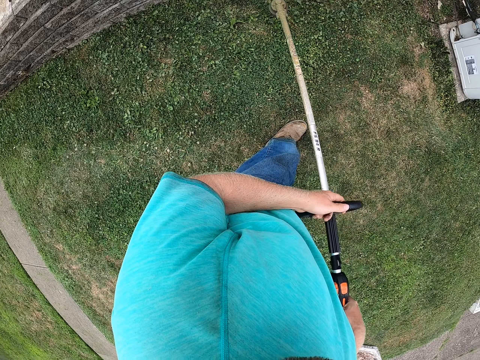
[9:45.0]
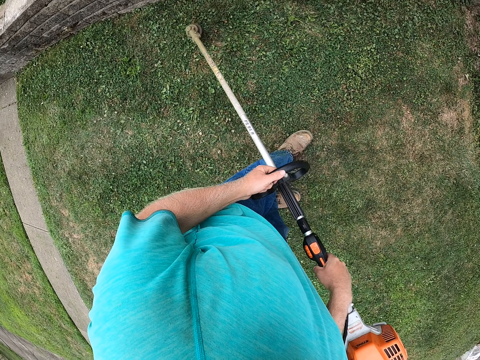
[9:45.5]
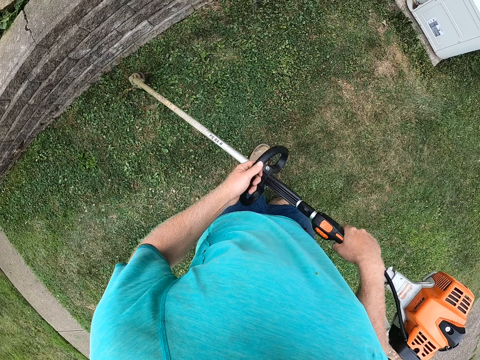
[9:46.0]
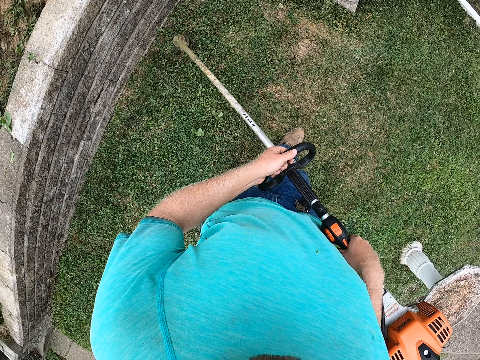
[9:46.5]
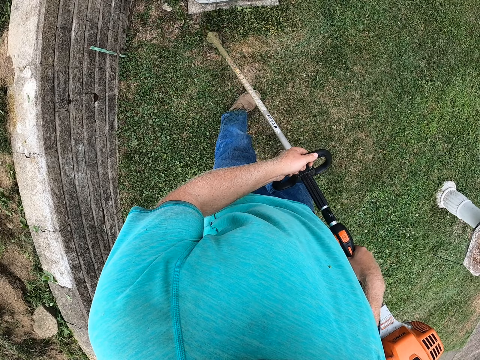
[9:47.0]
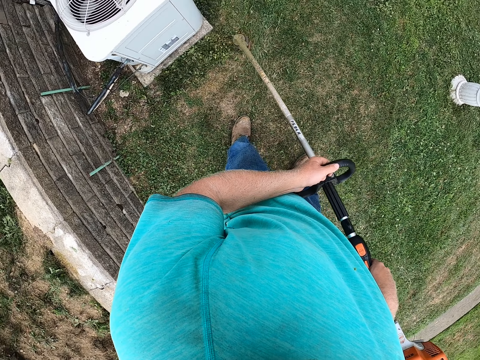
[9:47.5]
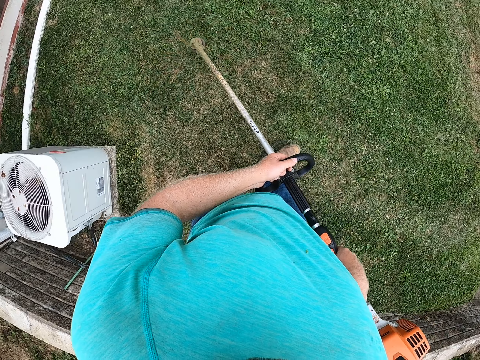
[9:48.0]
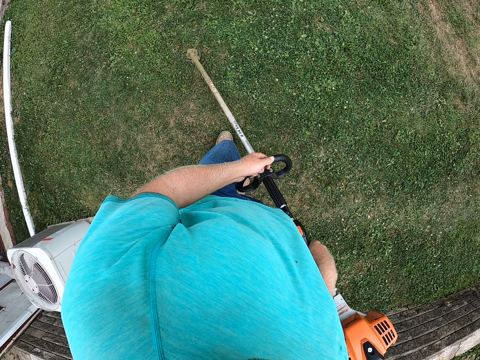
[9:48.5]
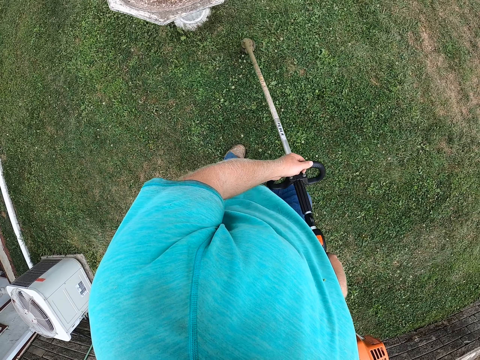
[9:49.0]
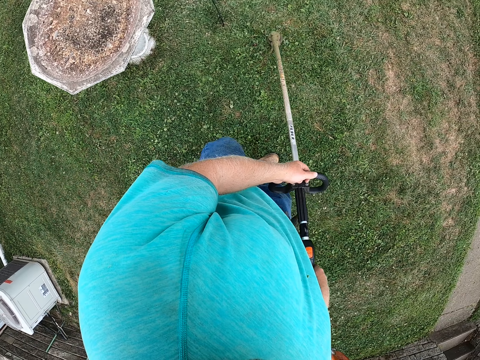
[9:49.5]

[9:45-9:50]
The camera wearer edges the lawn with the lawn edger in his hands.

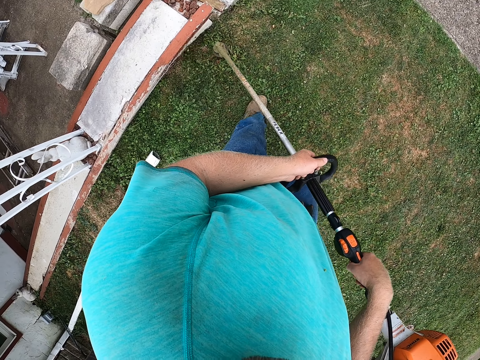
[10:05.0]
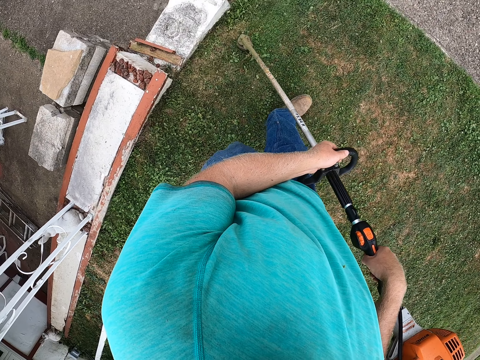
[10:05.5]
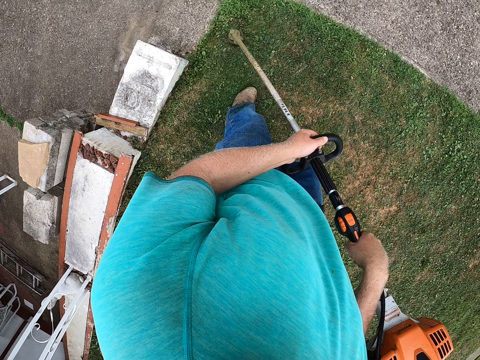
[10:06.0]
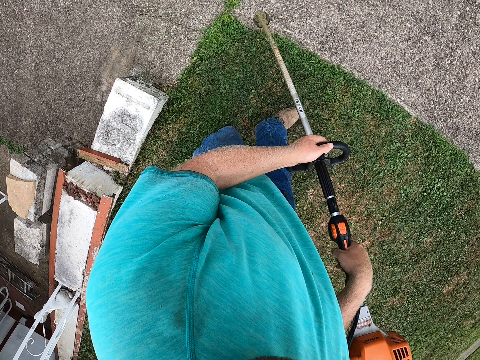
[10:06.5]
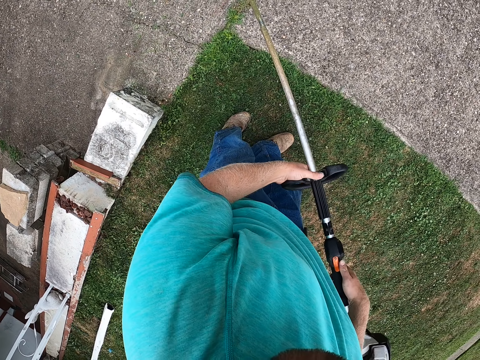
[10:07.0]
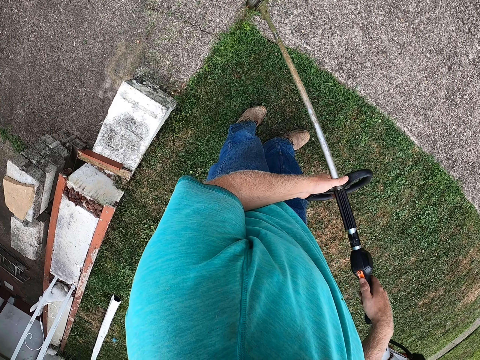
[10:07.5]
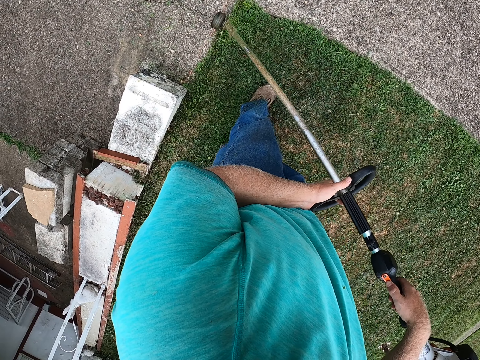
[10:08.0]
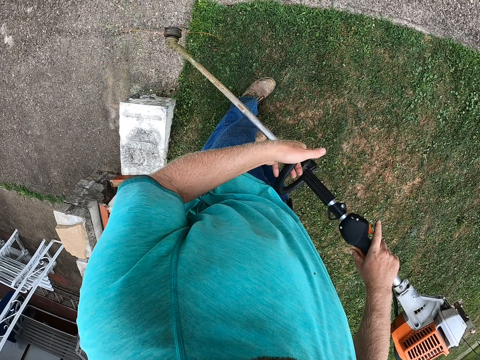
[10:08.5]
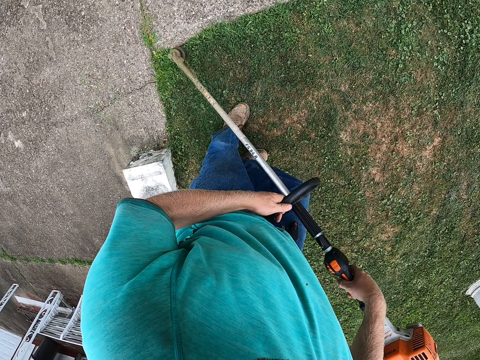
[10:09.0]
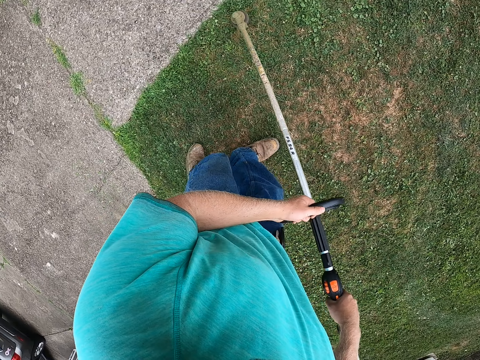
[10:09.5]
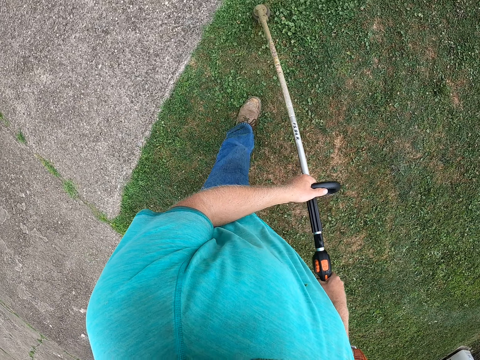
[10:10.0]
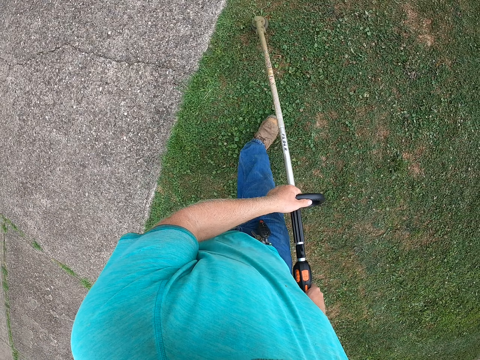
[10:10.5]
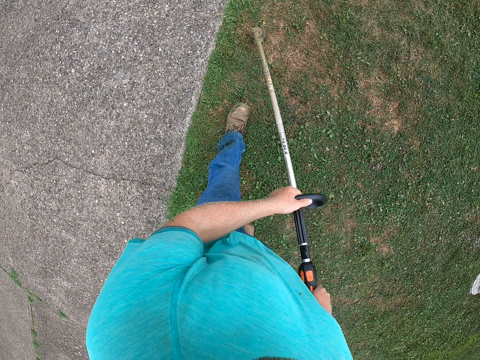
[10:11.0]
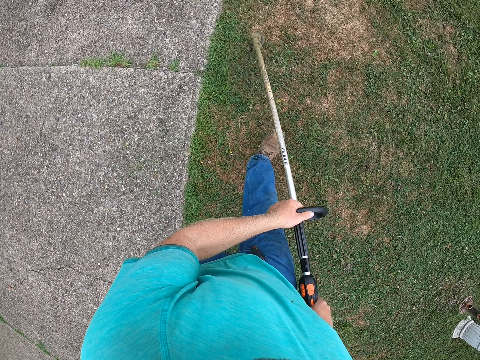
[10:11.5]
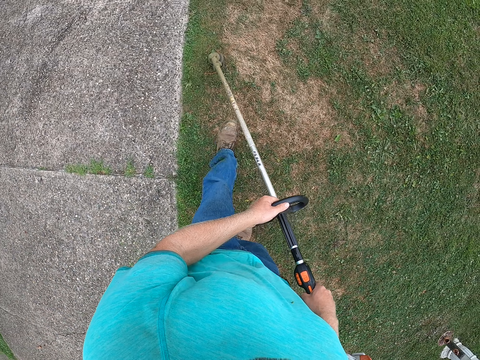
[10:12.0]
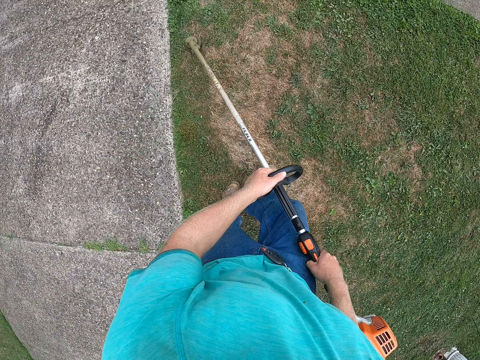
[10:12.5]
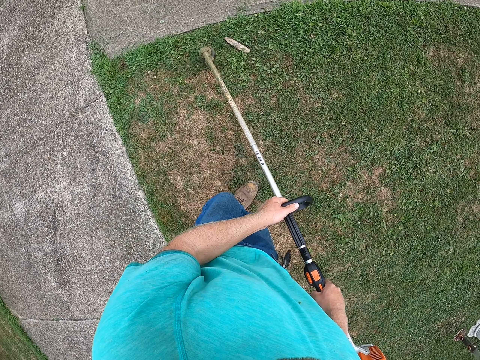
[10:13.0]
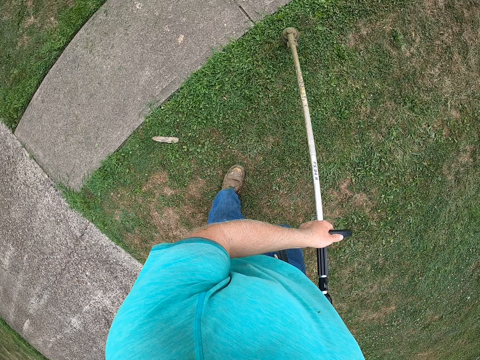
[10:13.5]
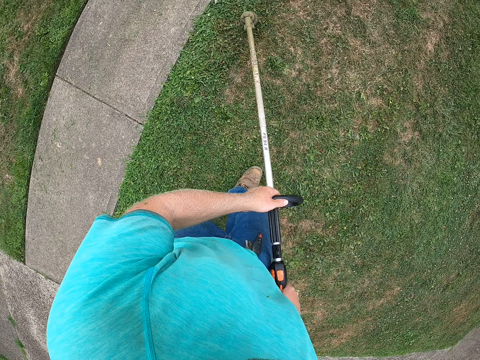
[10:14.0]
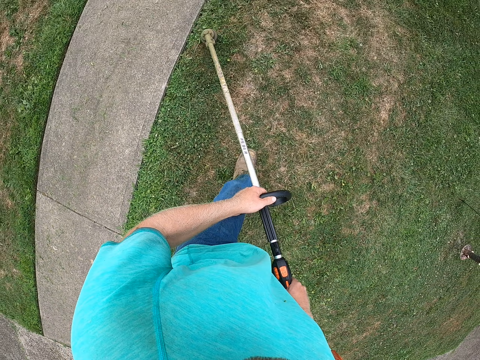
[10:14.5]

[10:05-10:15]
The camera wearer turns the lawn edger with both hands. He edges the lawn with the lawn edger in his hands. He turns the lawn edger with both hands. He edges the lawn with the lawn edger in his hands.

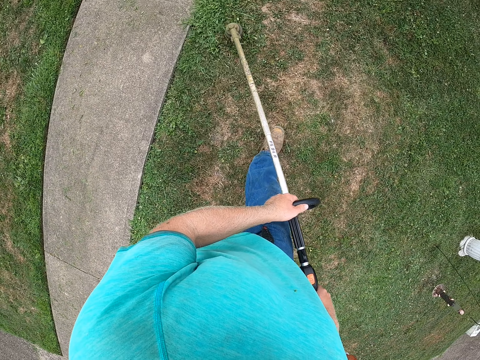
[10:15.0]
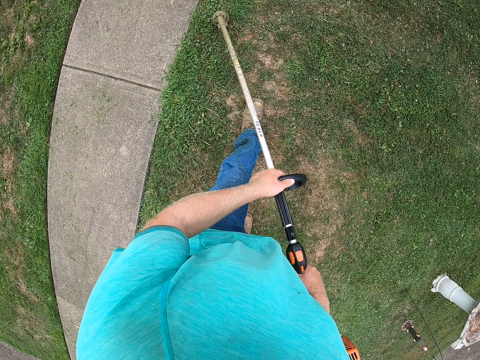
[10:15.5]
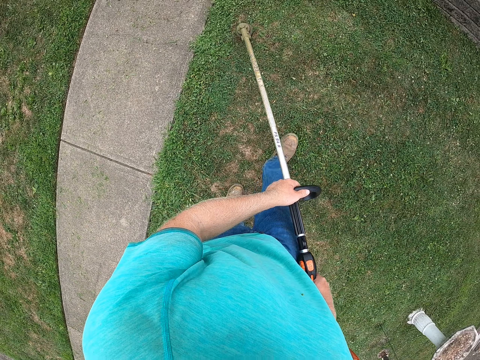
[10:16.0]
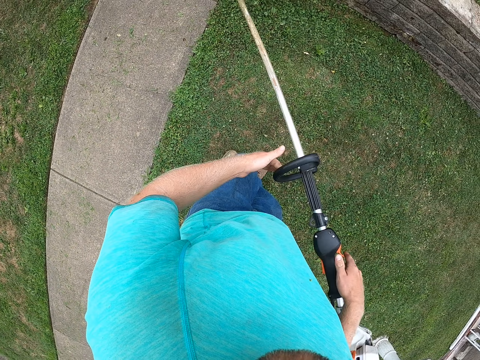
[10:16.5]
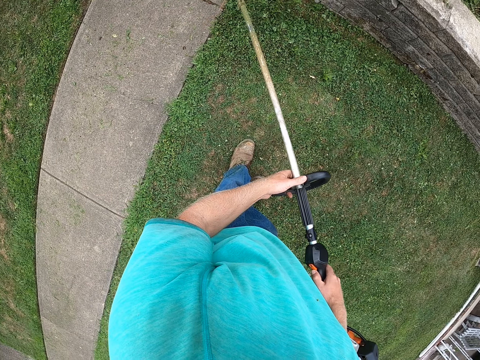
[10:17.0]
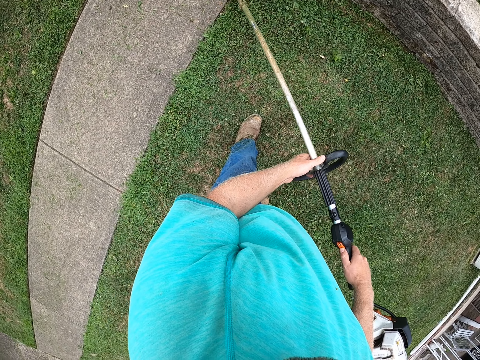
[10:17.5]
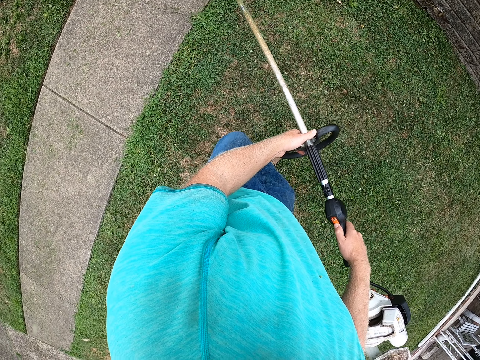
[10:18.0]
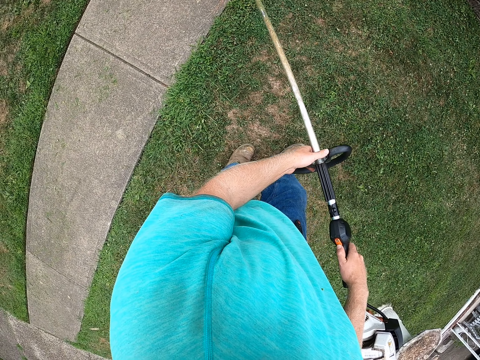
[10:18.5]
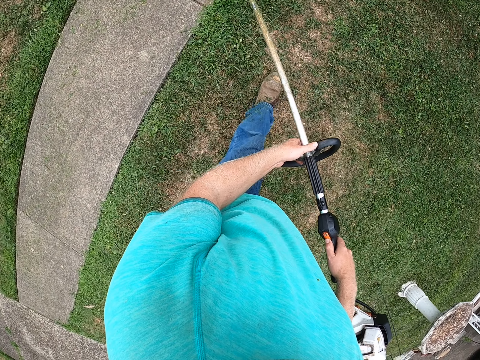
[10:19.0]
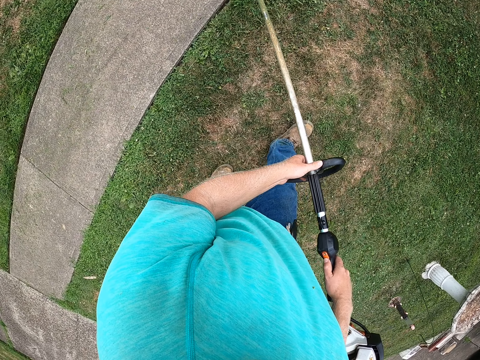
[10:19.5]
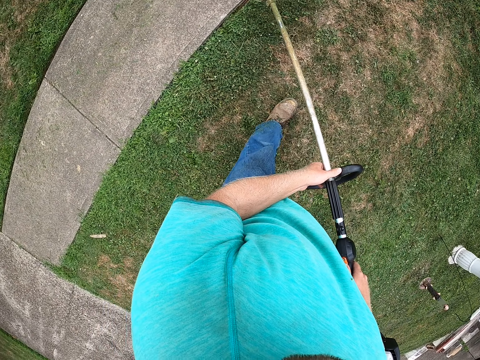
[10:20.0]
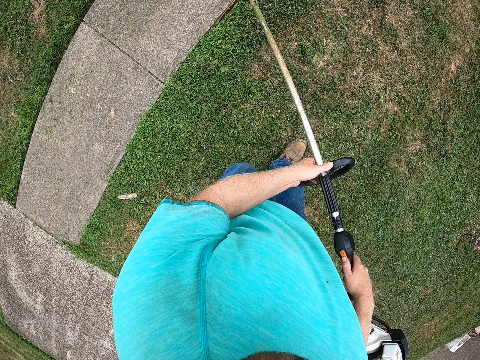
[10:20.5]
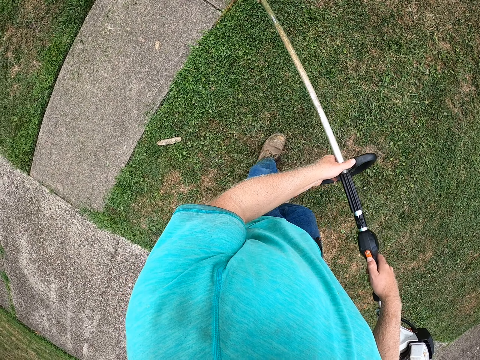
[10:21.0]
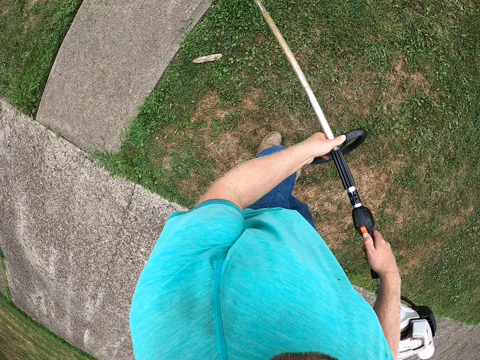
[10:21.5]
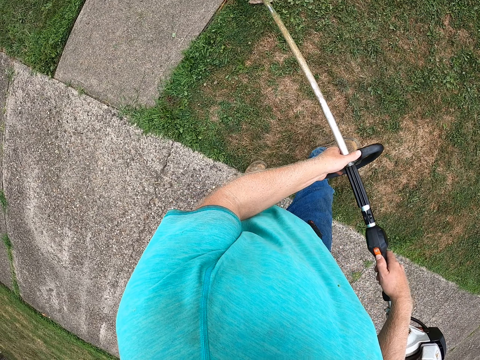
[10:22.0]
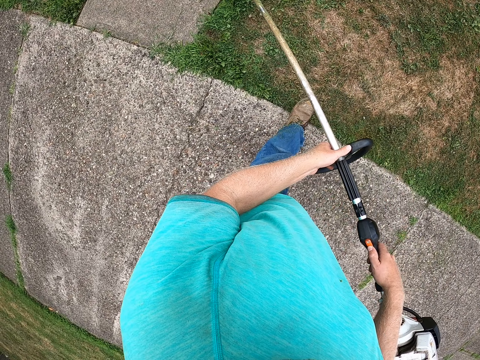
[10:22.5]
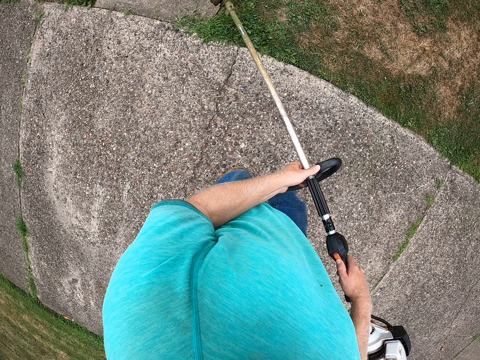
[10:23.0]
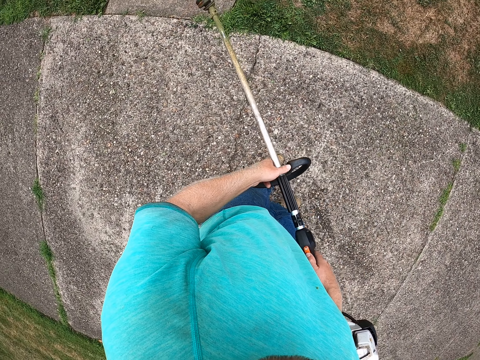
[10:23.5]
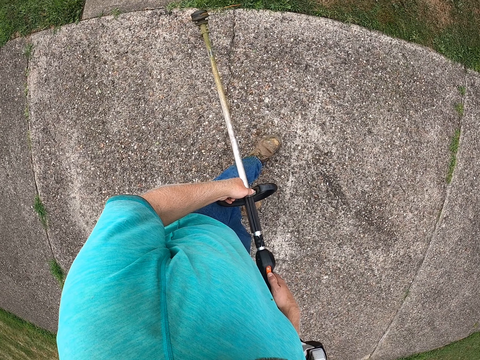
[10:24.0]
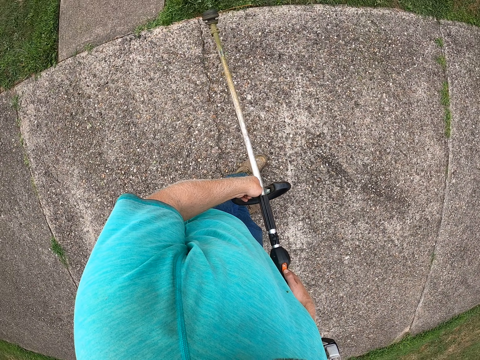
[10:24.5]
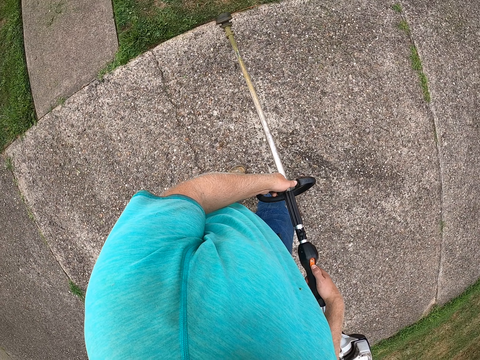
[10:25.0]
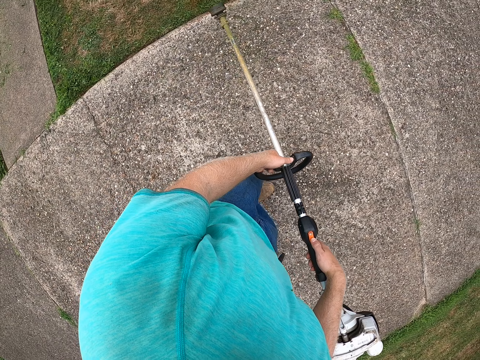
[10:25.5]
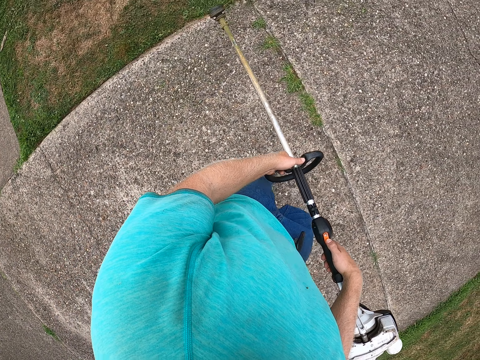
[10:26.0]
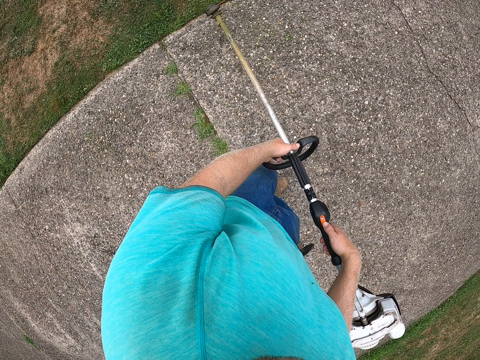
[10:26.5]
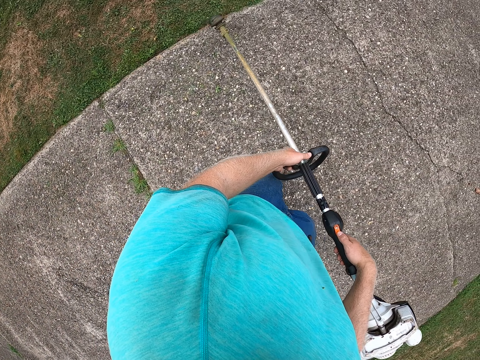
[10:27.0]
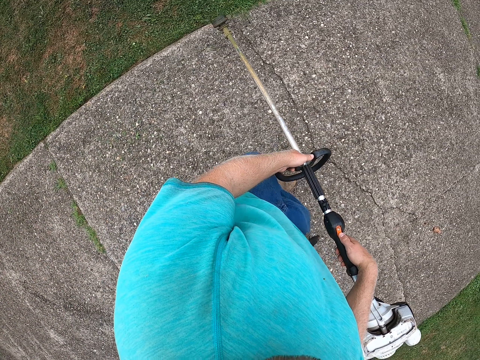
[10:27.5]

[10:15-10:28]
The camera wearer turns the lawn edger with both hands. He edges the lawn with the lawn edger in his hands.
